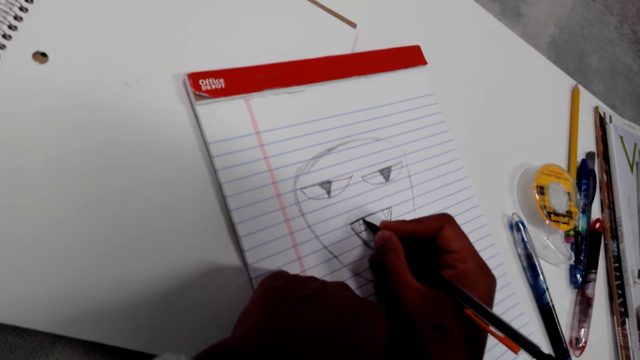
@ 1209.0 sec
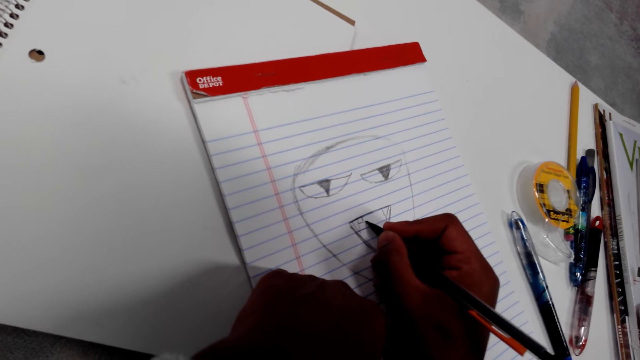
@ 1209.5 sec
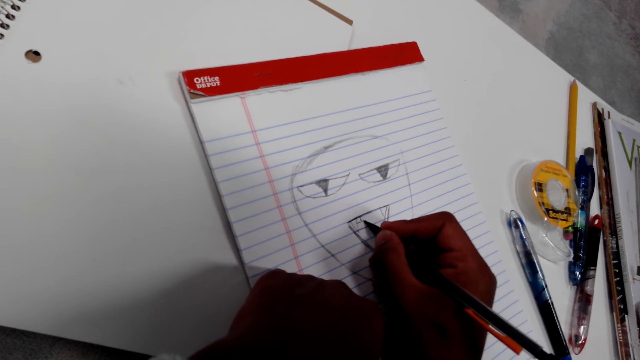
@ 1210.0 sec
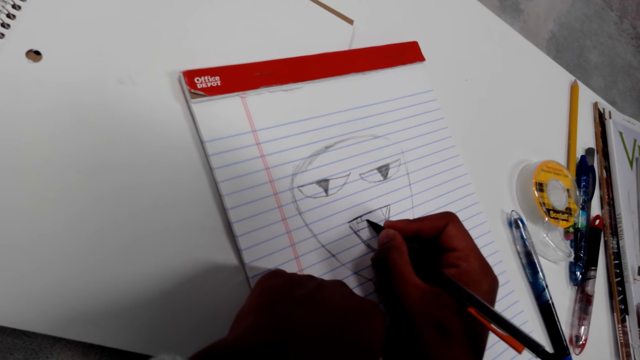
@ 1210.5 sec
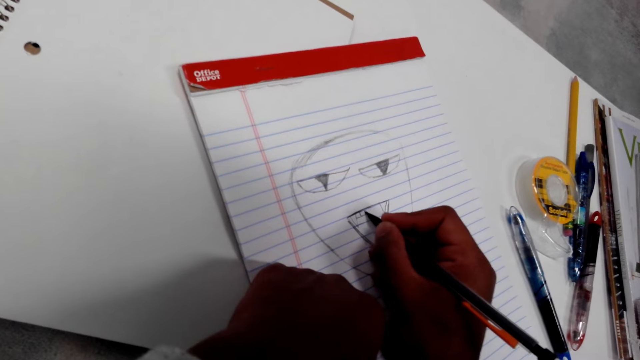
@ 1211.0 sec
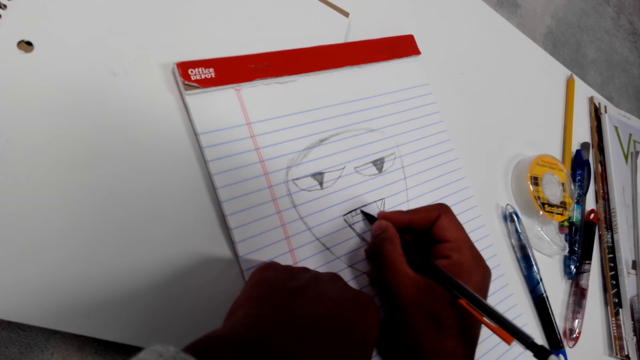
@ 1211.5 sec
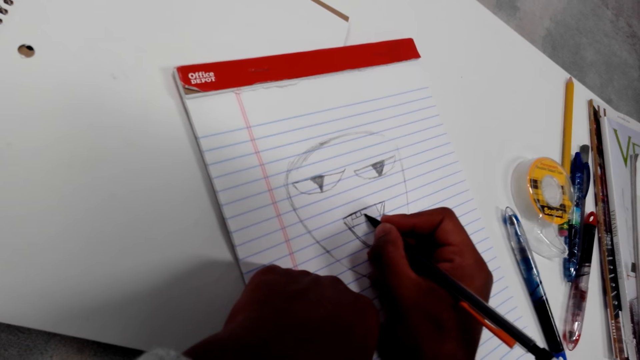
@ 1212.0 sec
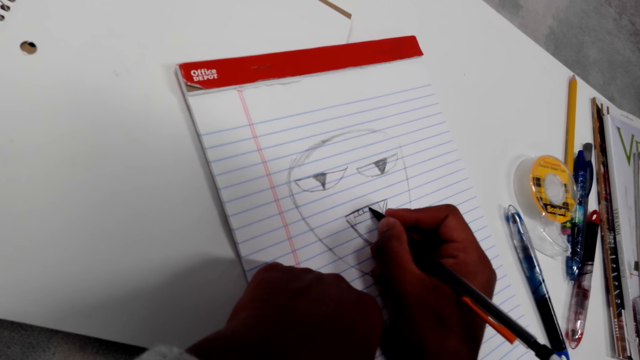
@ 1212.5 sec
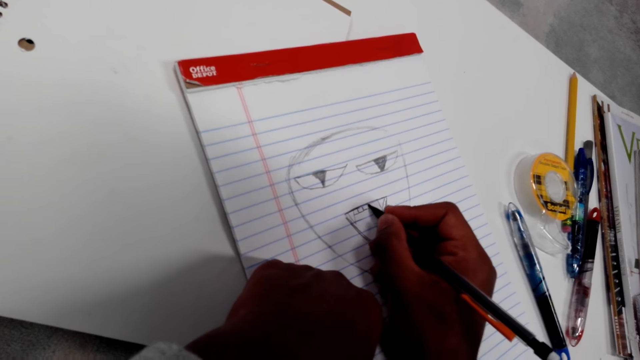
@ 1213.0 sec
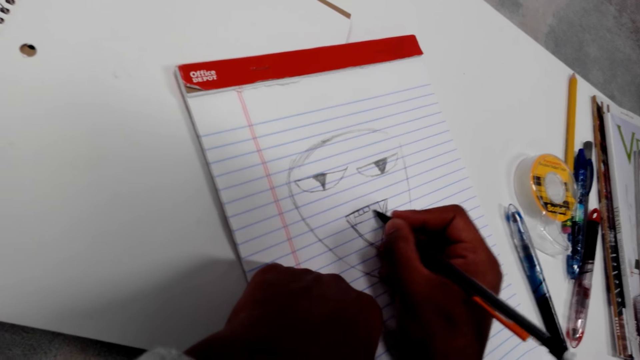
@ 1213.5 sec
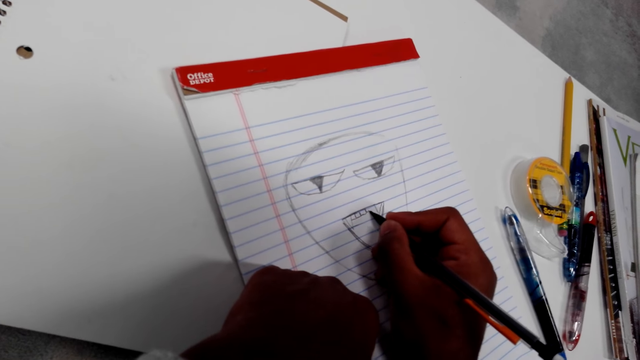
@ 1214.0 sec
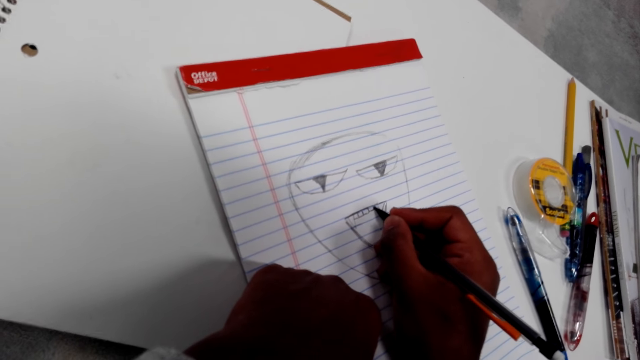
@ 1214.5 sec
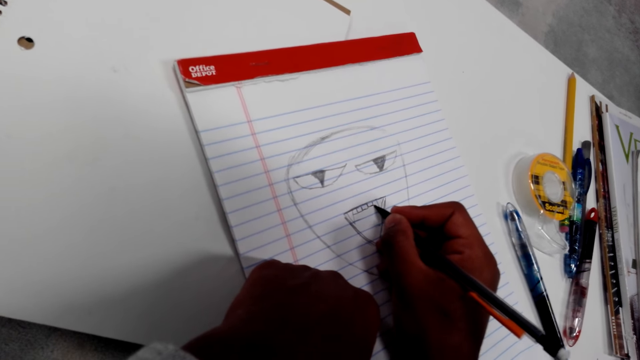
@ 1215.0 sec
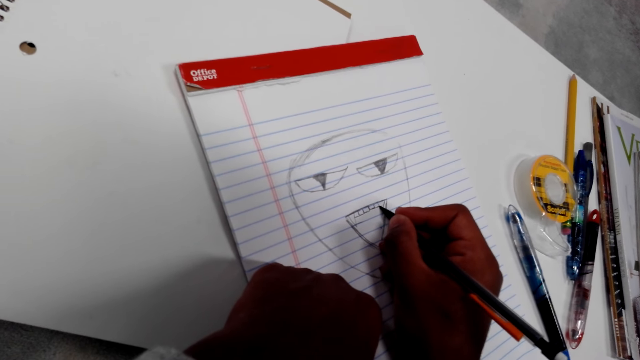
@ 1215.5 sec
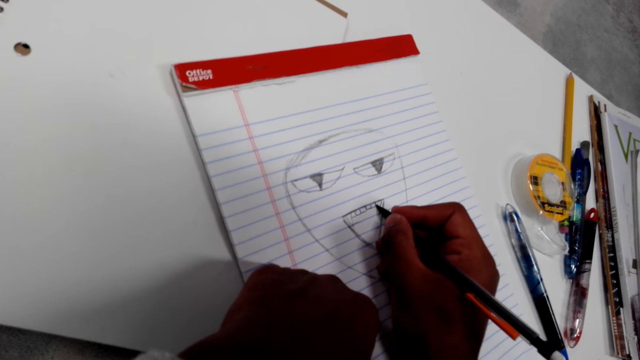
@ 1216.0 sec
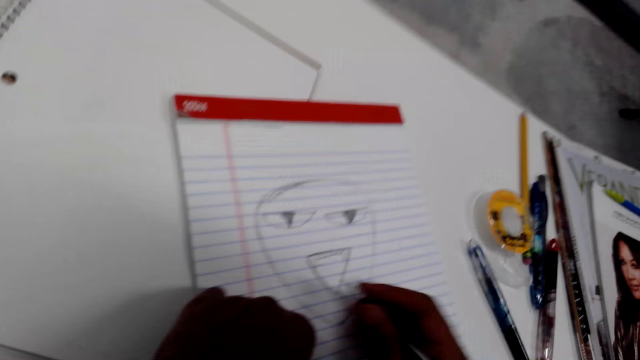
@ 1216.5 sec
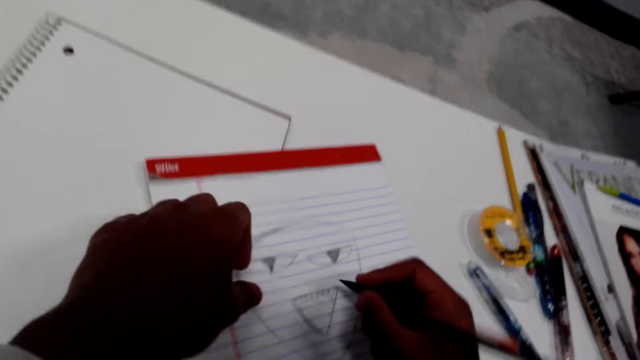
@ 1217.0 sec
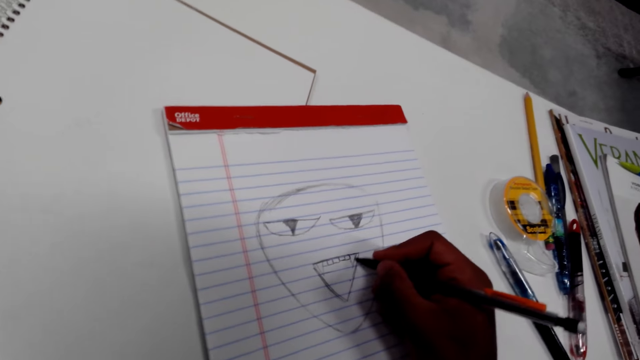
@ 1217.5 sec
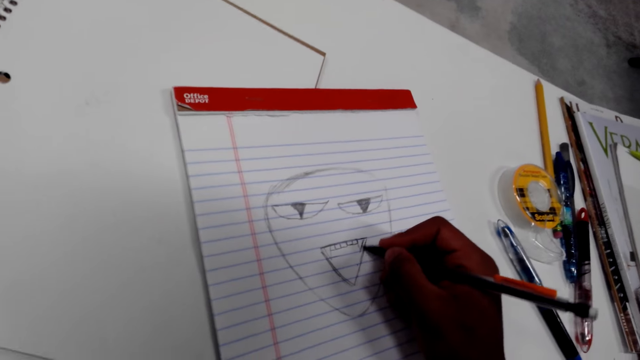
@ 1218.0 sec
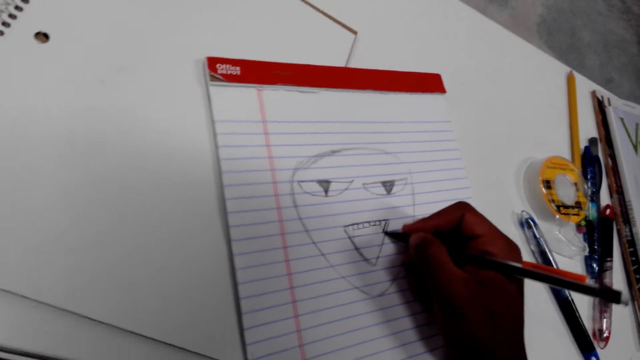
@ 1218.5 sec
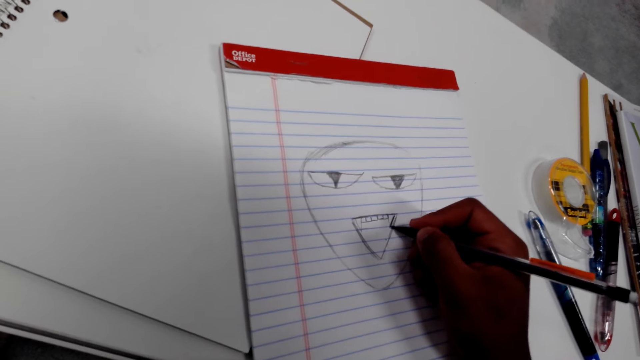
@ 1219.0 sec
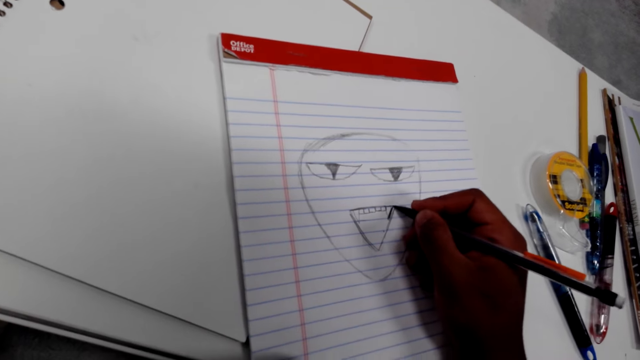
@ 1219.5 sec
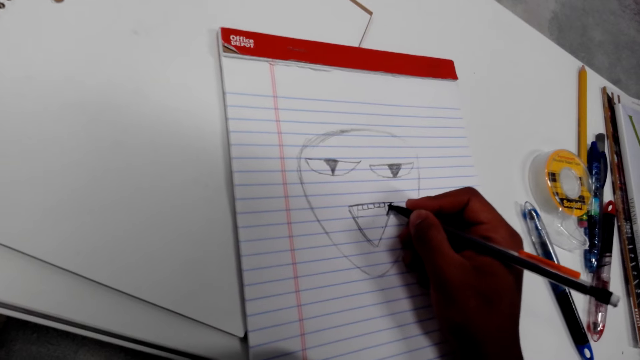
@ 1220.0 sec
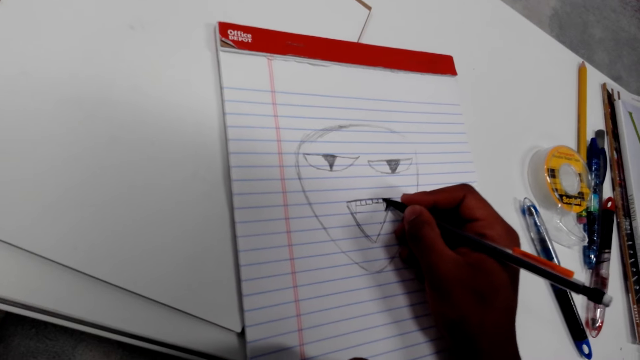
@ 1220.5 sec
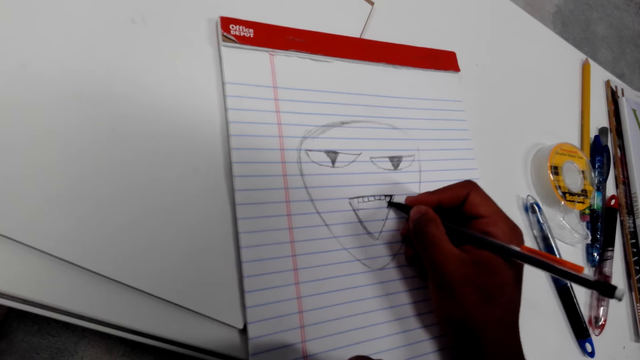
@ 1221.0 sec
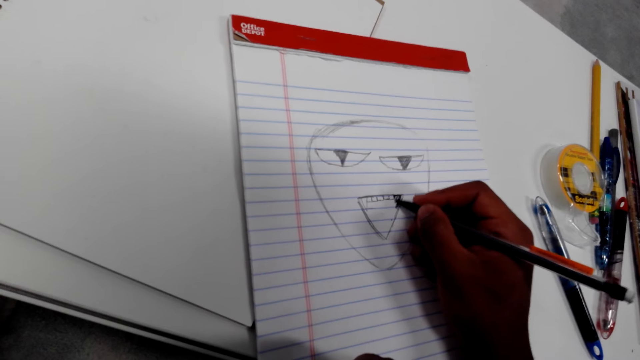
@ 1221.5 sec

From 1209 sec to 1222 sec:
The camera wearer draws on the paper. They move the paper and remove their left hand from the paper. They draw on the paper.

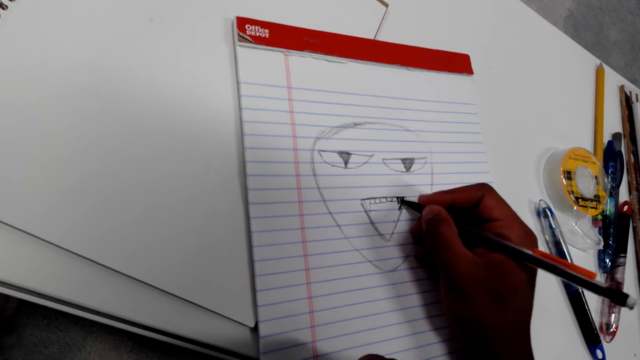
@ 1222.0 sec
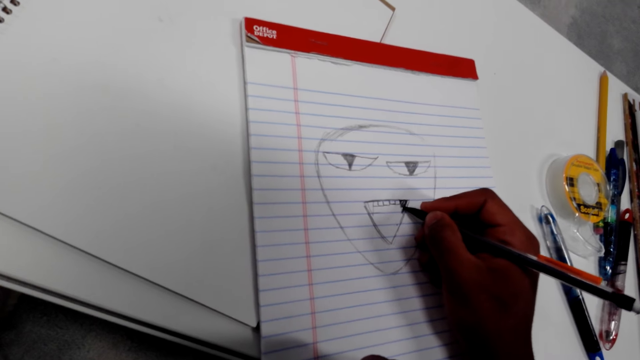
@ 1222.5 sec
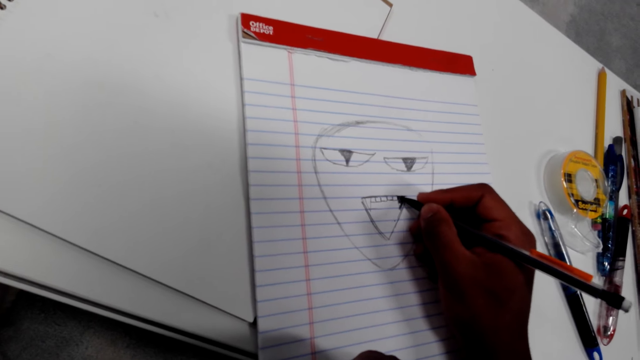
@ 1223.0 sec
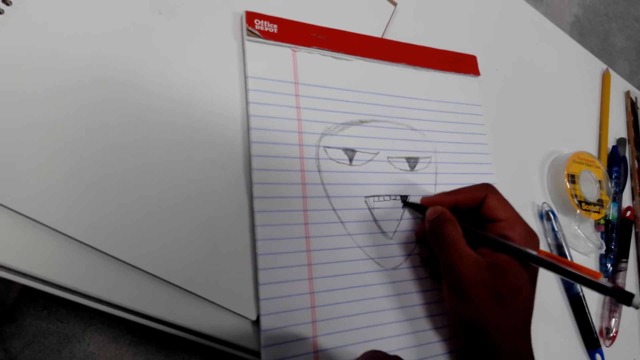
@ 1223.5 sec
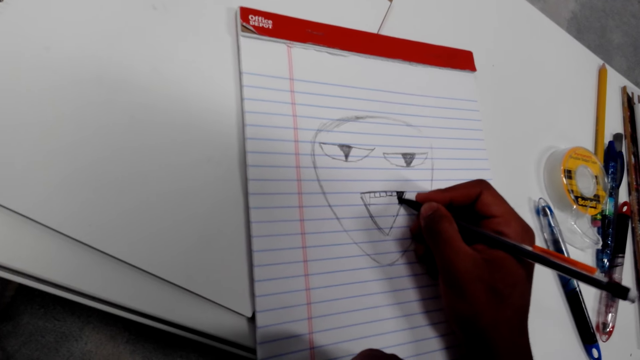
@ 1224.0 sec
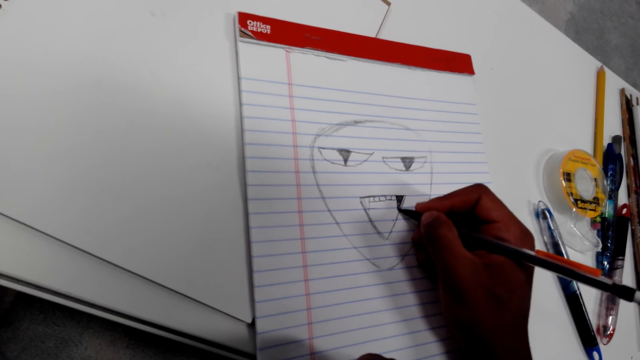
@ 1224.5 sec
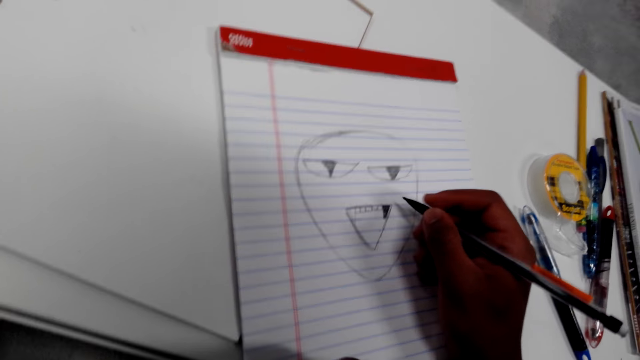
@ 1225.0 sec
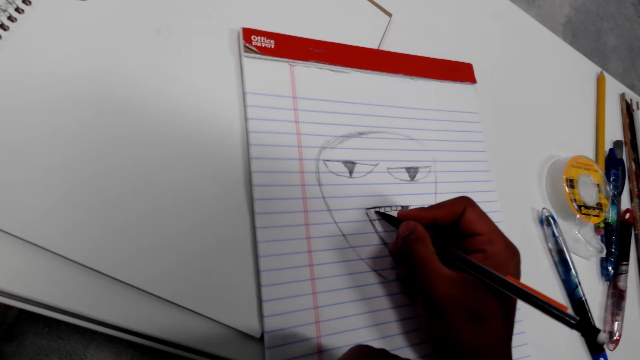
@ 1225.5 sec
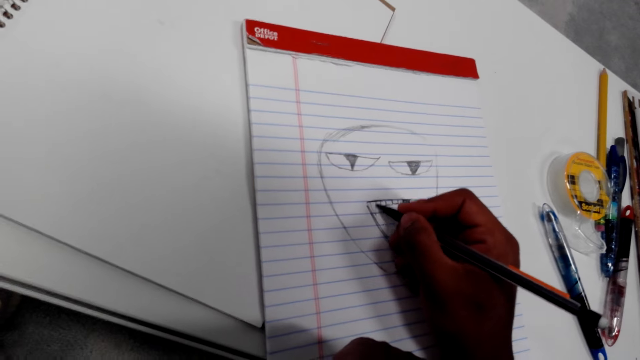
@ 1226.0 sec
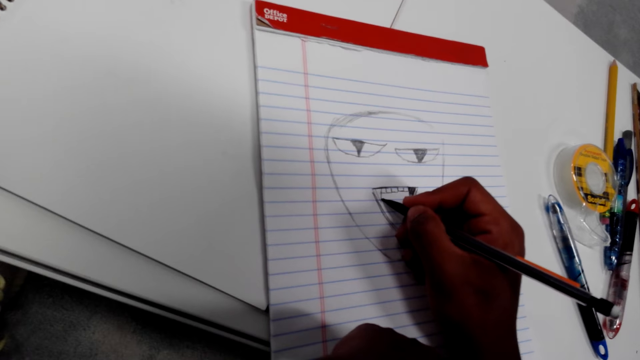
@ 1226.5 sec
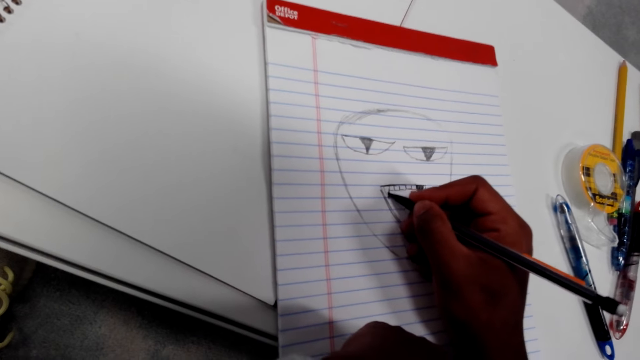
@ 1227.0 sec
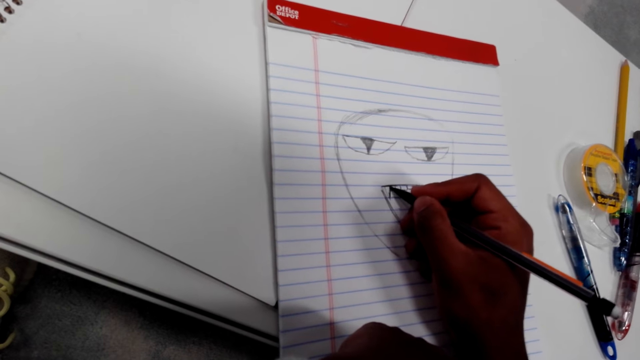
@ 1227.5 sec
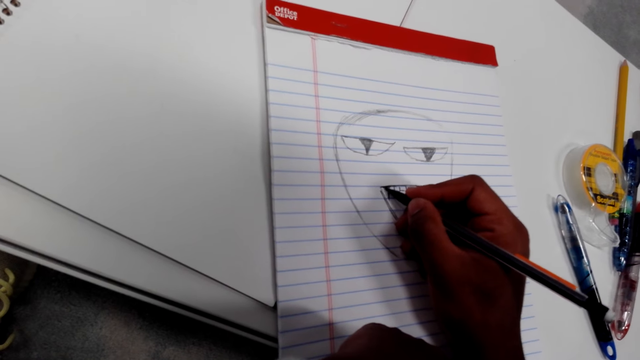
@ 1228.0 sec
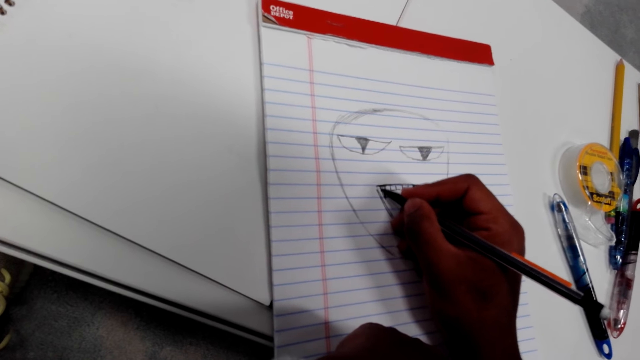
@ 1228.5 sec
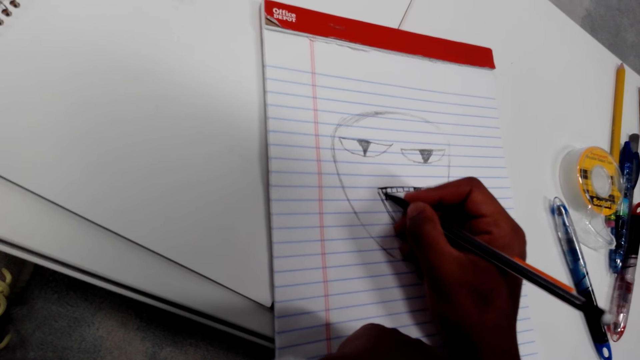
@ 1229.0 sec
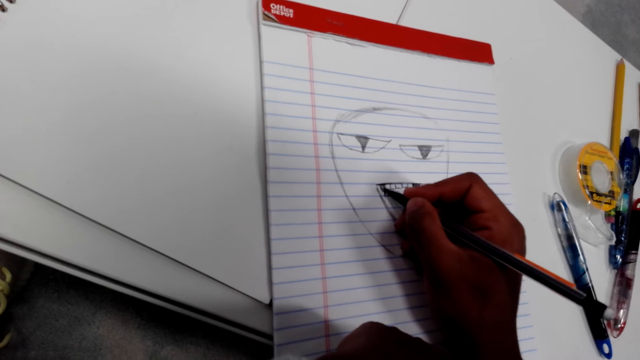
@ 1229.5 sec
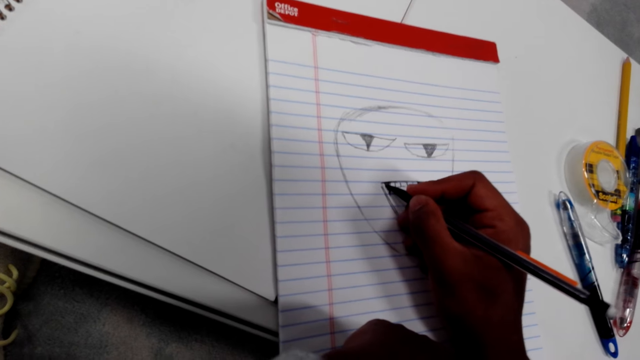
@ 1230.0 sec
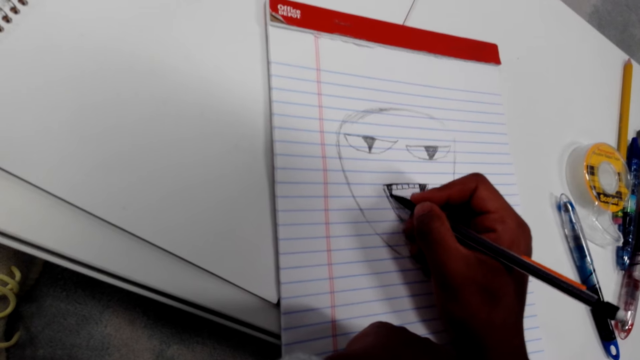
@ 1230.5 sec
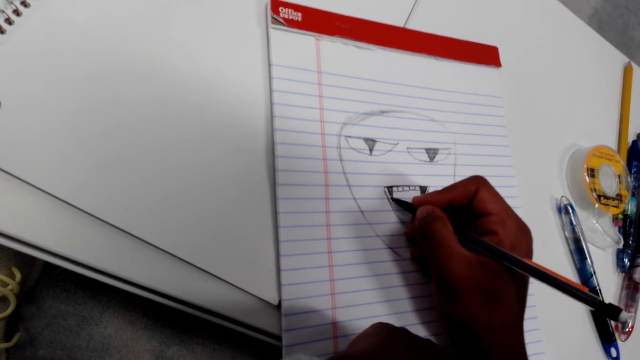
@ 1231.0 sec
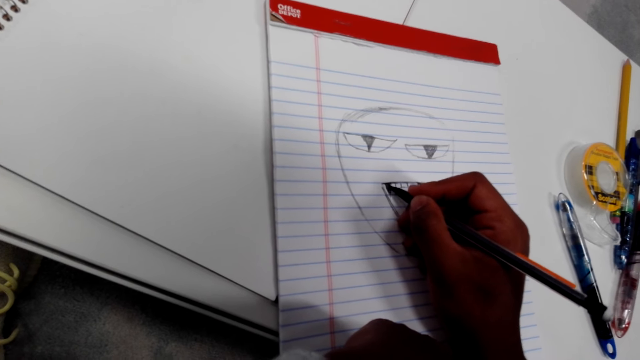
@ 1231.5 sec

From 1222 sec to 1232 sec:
The camera wearer puts their left hand on the paper and draws on the paper.
